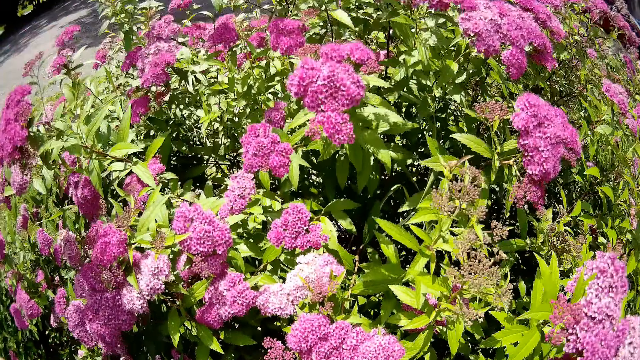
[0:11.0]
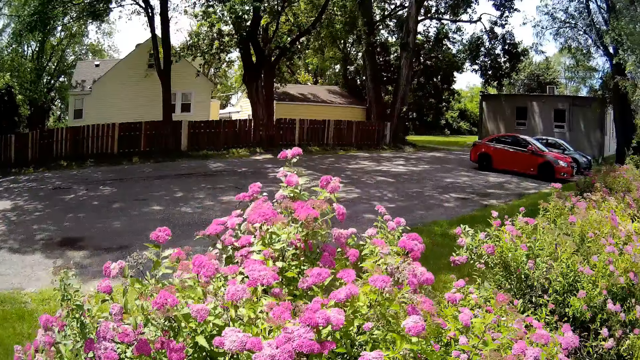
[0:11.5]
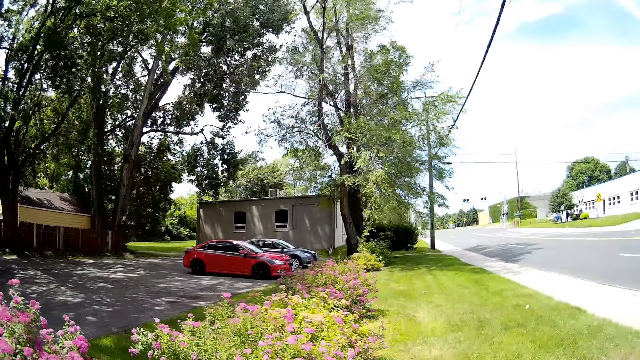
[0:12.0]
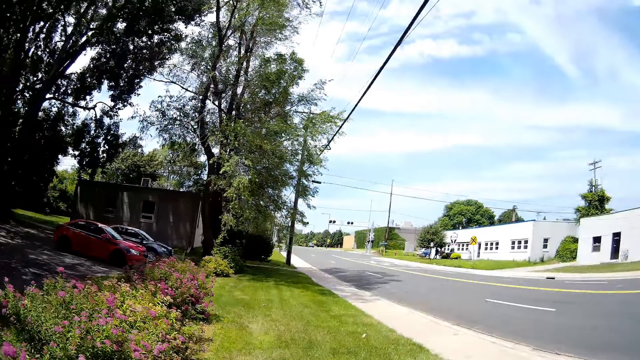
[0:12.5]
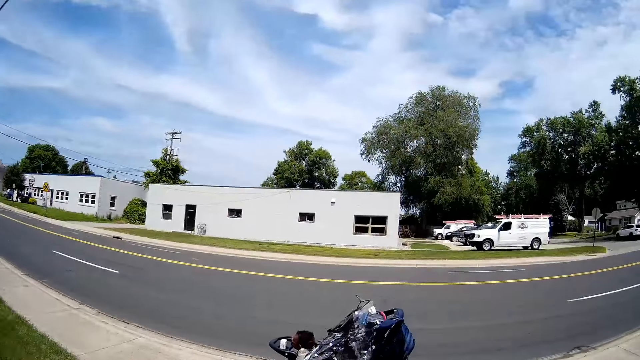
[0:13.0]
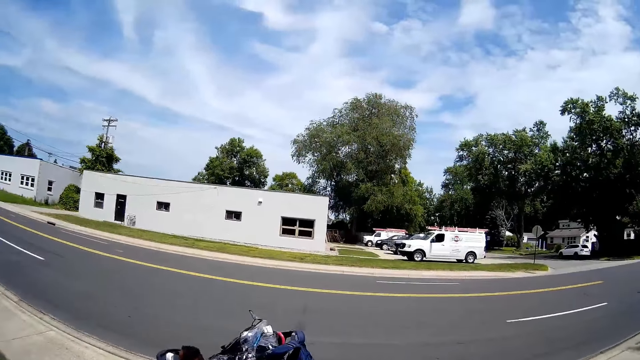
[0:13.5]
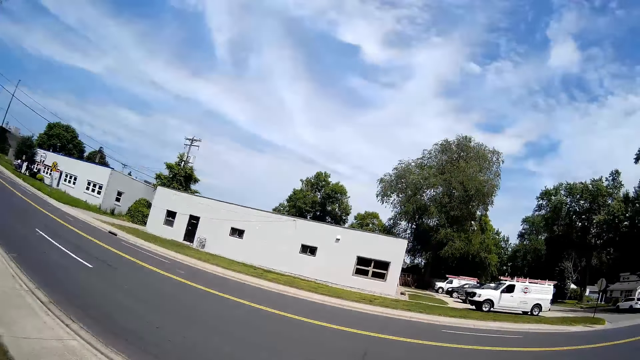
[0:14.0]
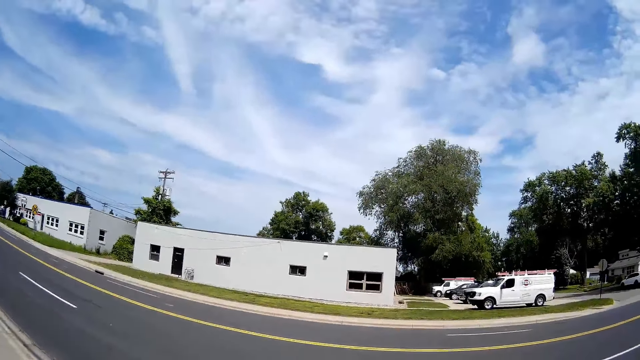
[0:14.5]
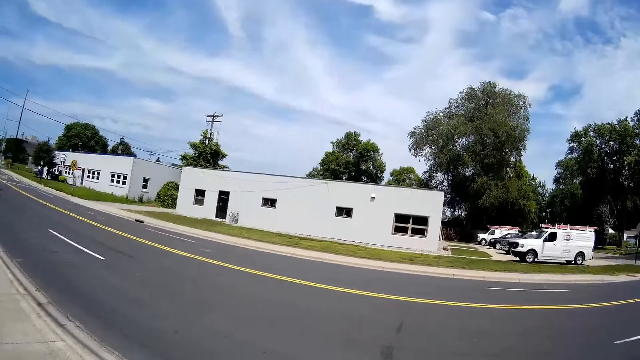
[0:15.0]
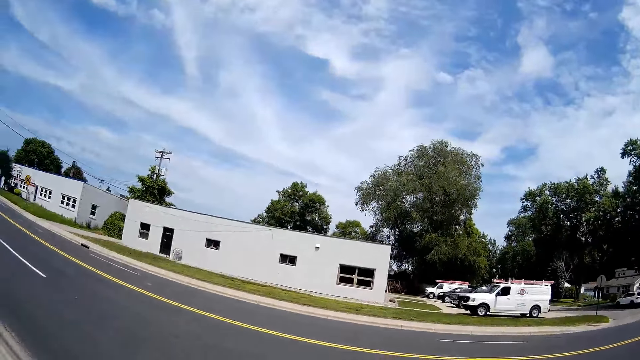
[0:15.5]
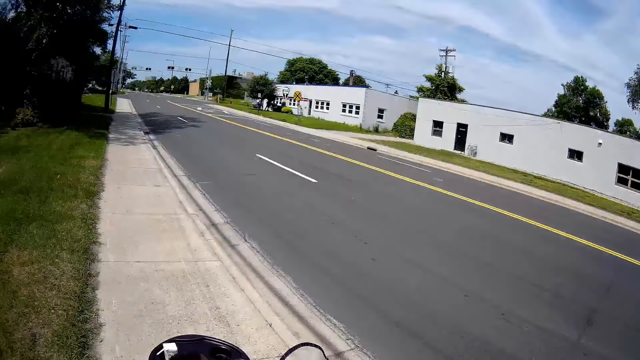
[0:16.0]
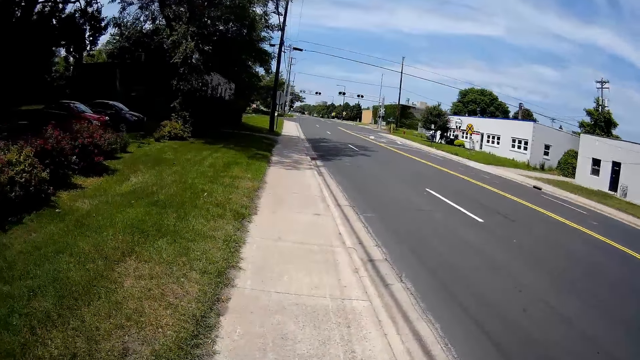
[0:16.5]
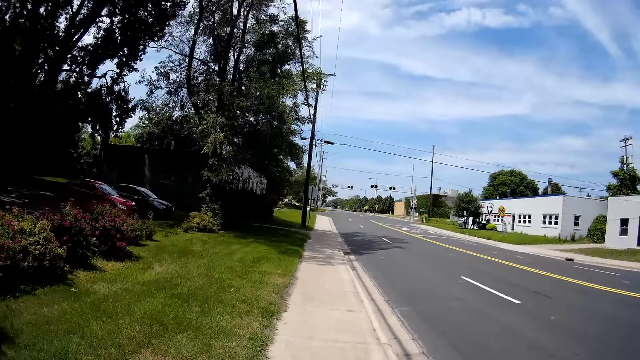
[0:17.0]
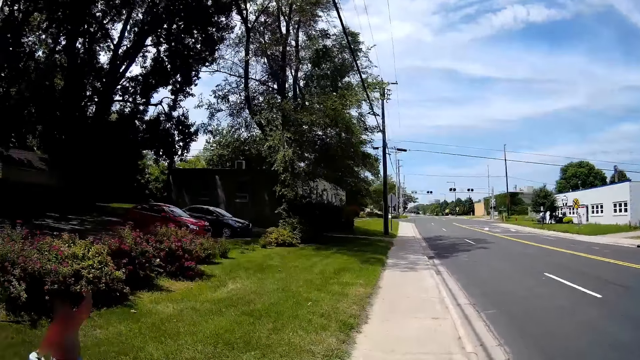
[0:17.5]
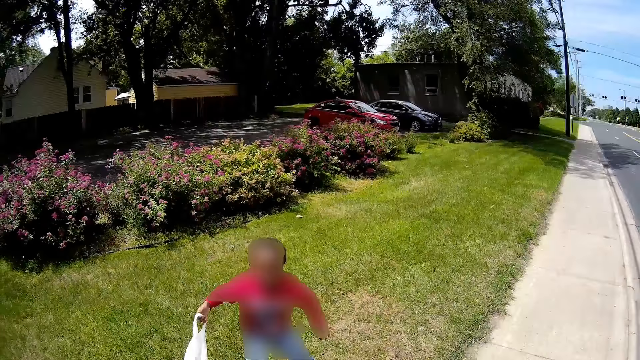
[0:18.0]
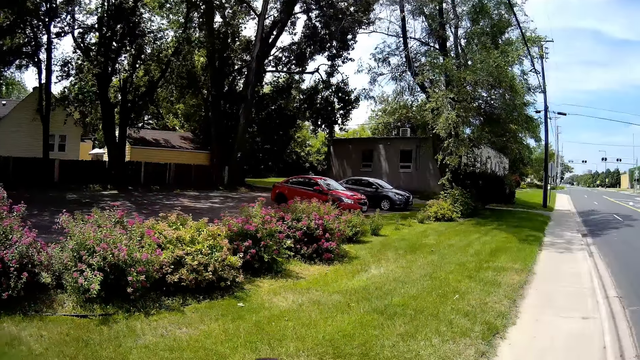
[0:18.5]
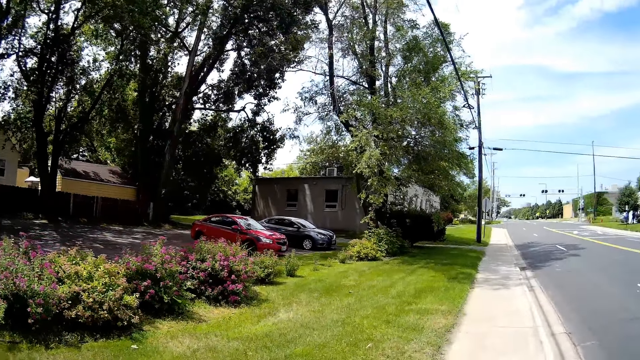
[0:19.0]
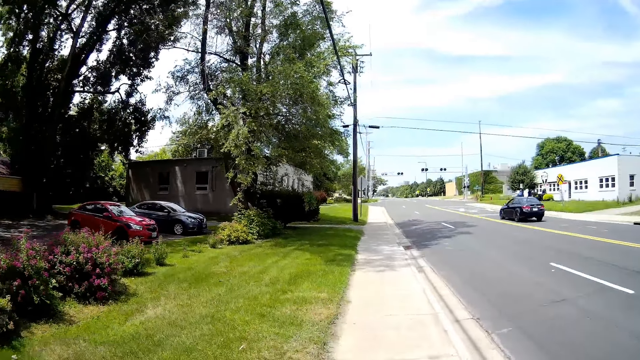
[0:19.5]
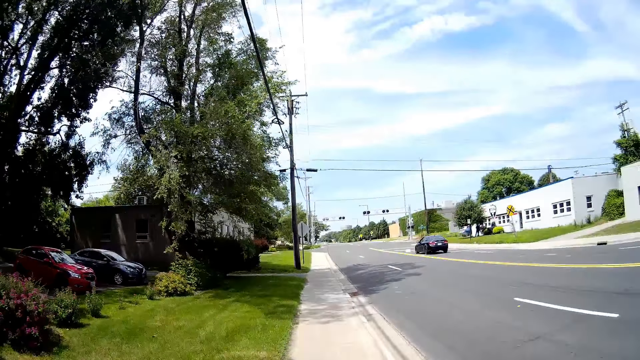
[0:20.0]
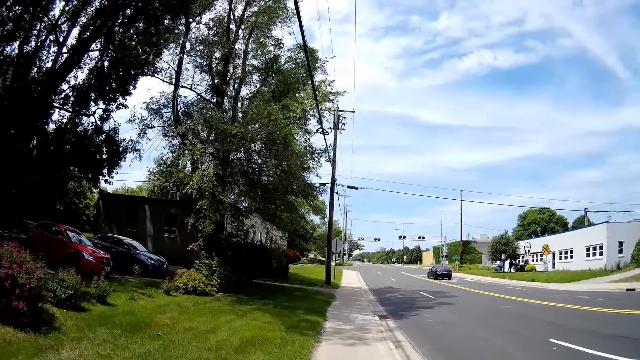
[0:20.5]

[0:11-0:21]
The camera wearer walks with the girl on a sidewalk or pavement. They interact with a woman. A man walks towards the pavement. The camera wearer walks on the pavement.

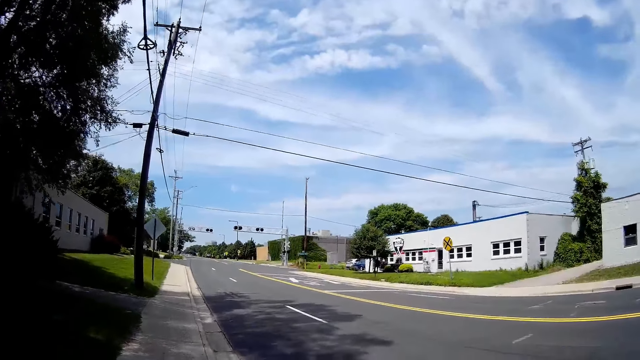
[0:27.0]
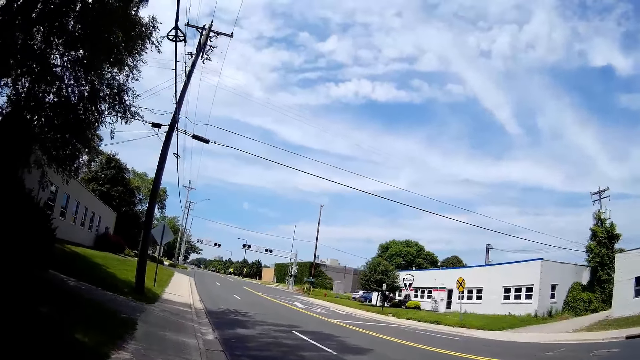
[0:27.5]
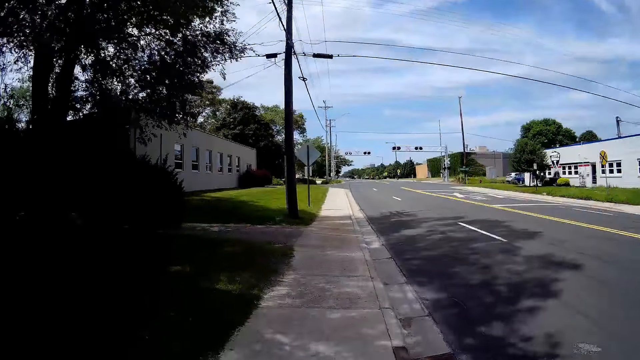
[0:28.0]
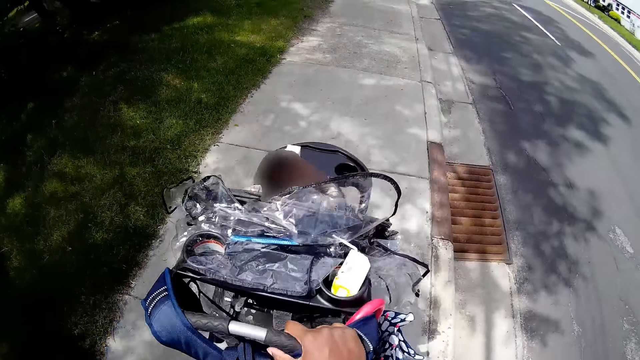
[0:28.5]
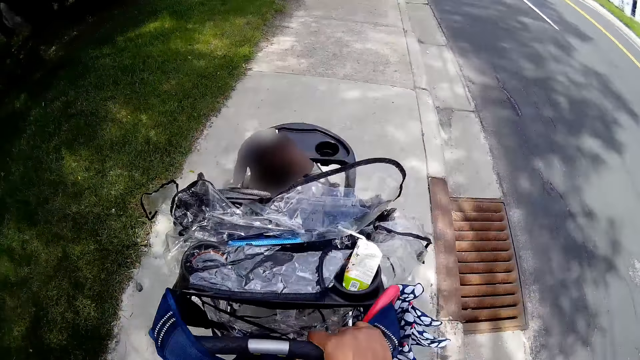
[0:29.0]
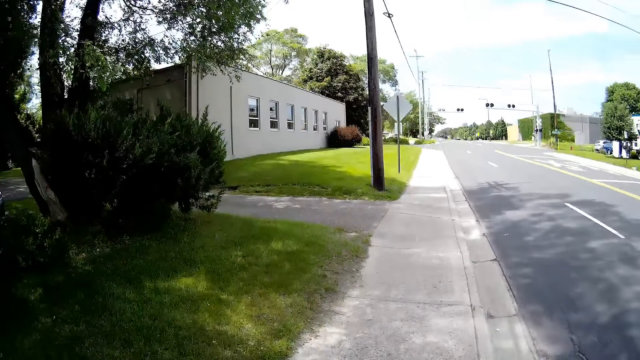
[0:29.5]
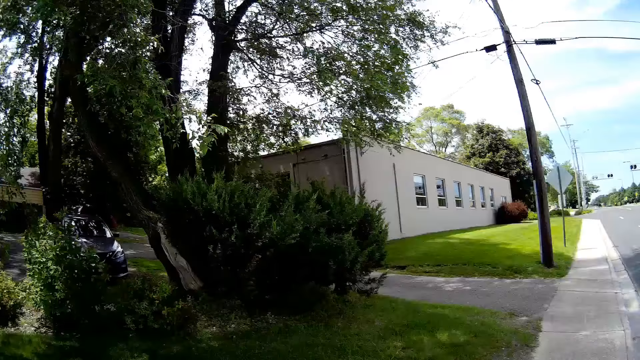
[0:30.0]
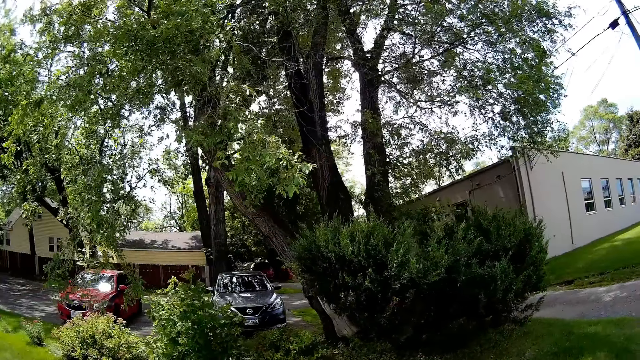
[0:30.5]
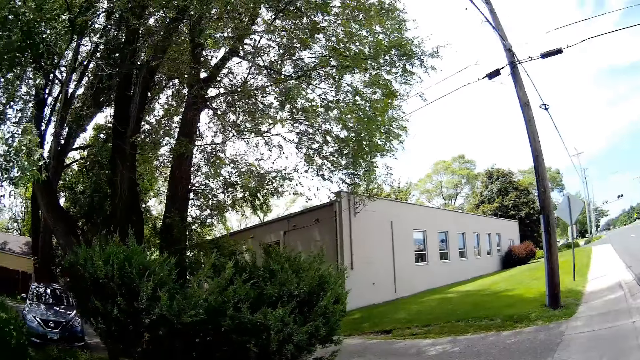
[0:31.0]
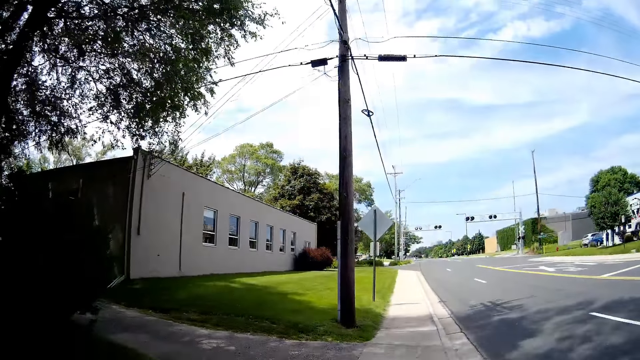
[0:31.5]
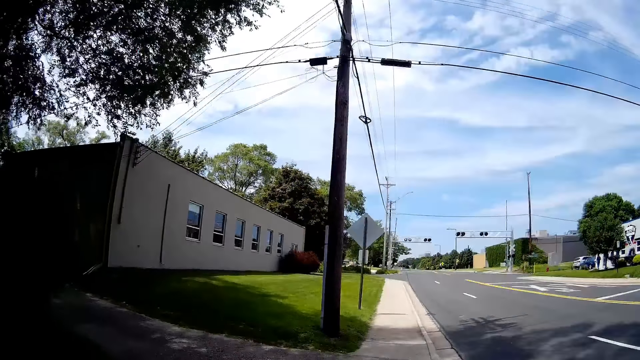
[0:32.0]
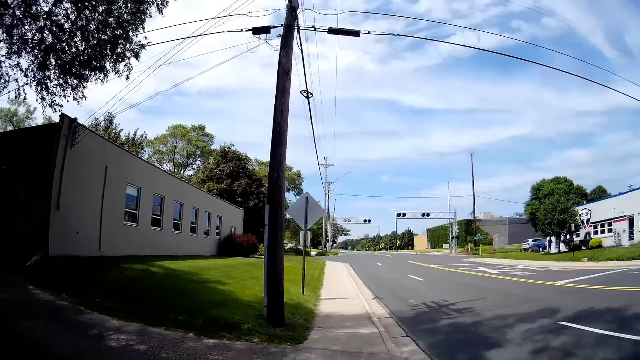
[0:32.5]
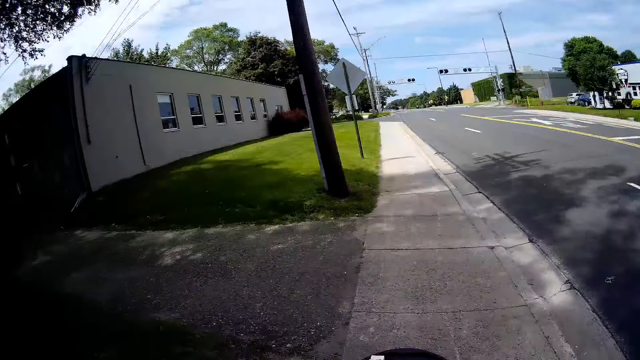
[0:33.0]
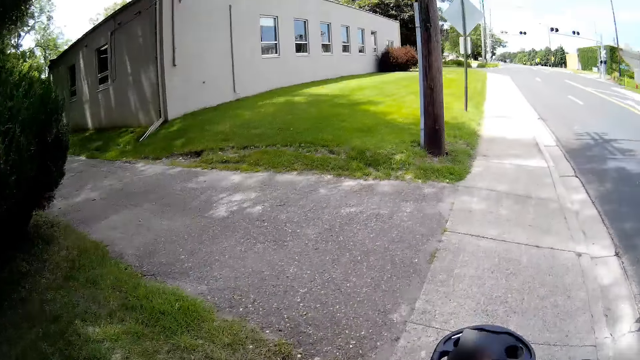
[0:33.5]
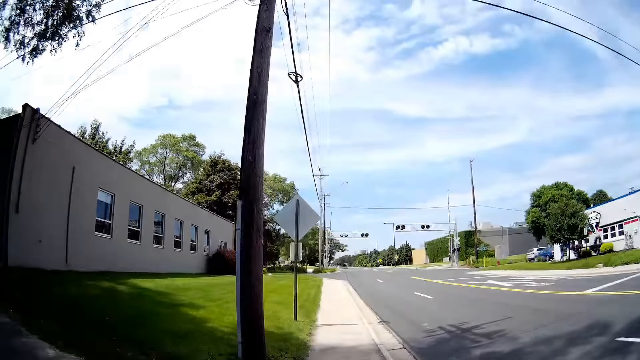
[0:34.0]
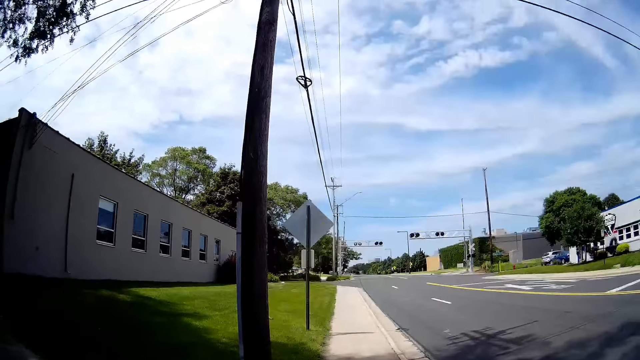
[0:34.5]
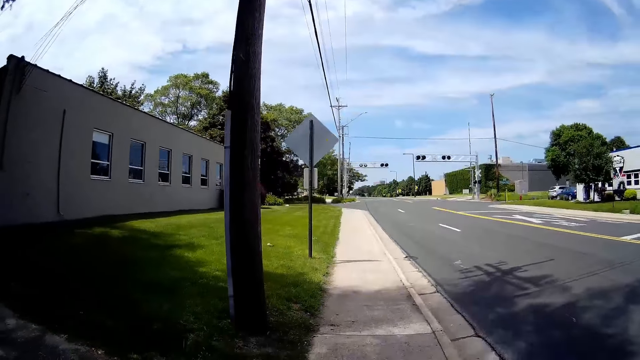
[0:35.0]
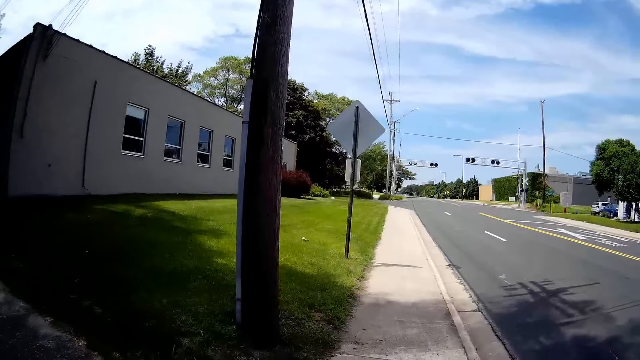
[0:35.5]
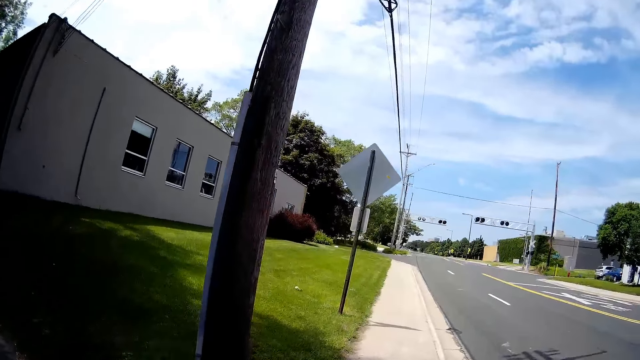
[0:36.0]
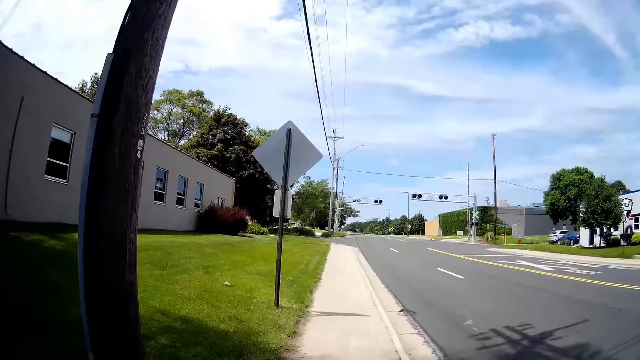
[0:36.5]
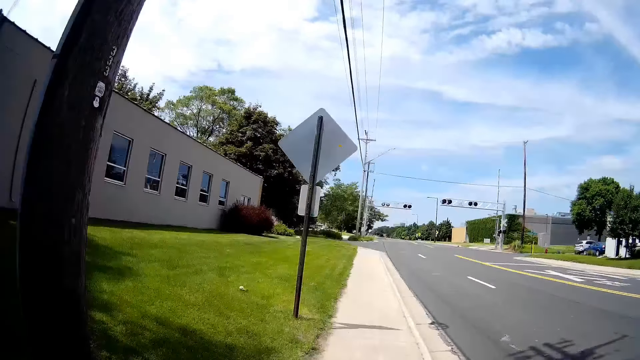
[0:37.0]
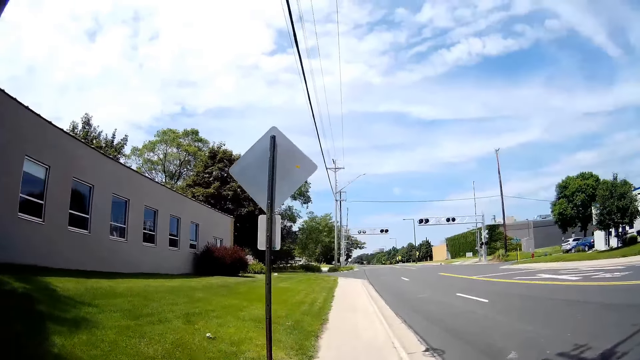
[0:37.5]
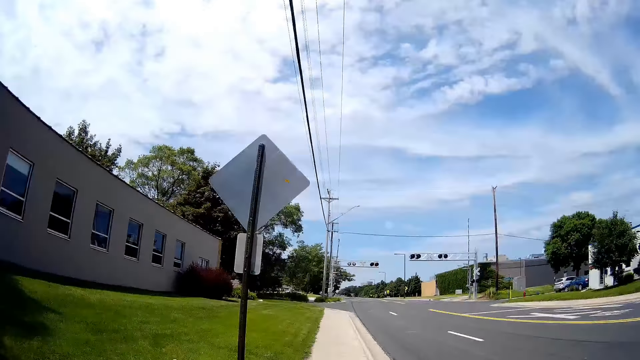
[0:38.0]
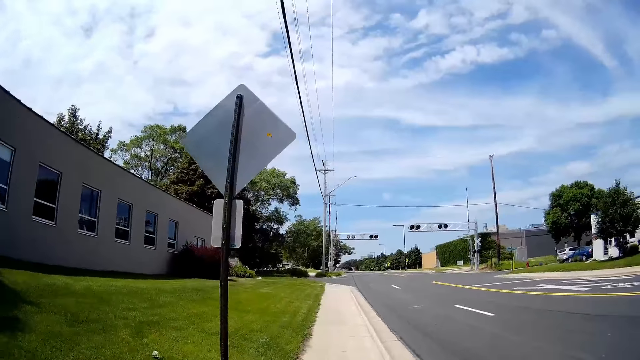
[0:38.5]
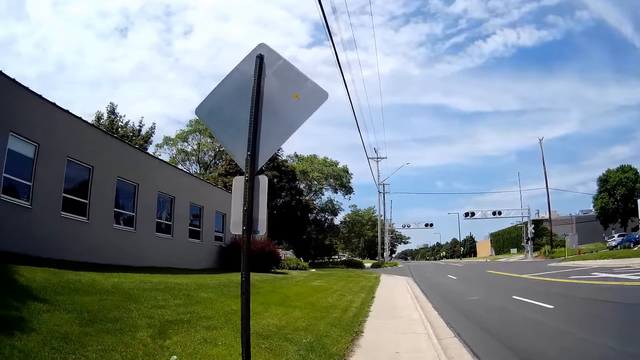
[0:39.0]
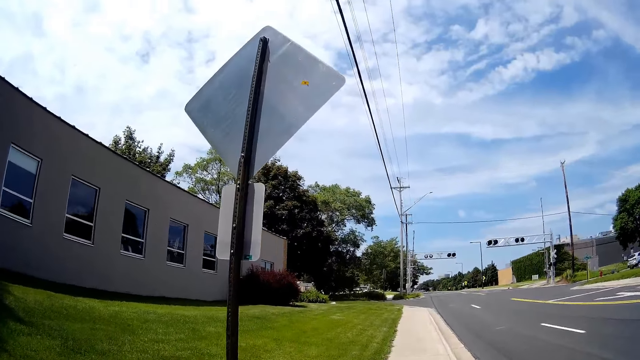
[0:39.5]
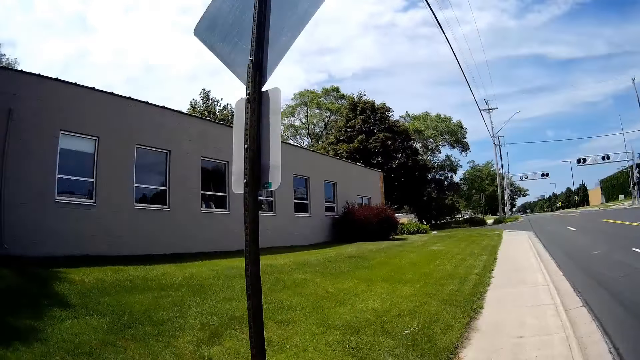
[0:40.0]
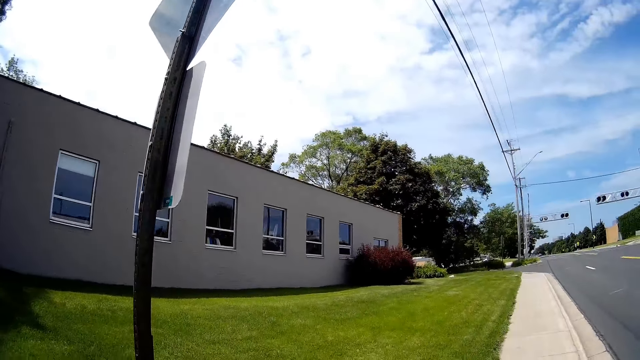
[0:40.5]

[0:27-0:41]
The camera wearer walks on the pavement. They push the stroller on the pavement. They walk on the pavement. They push the stroller on the pavement. They walk on the pavement.
